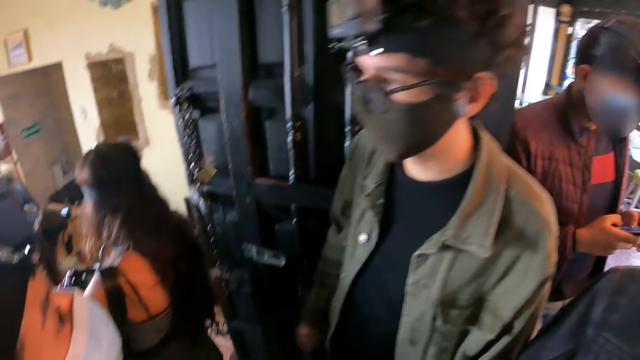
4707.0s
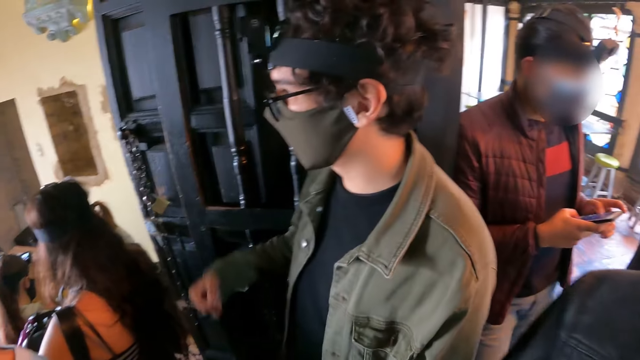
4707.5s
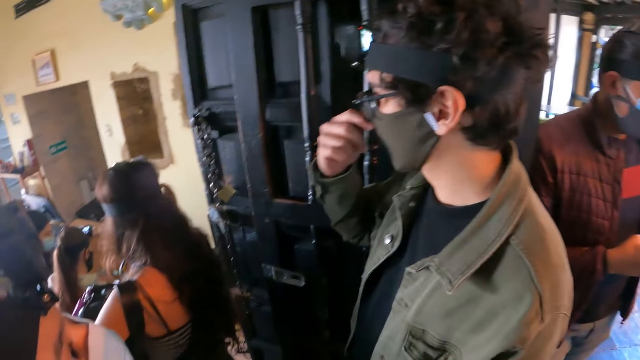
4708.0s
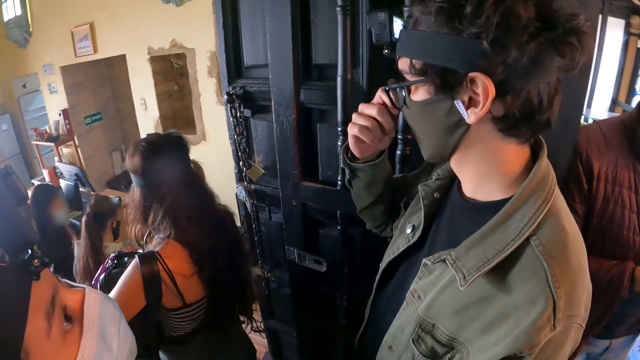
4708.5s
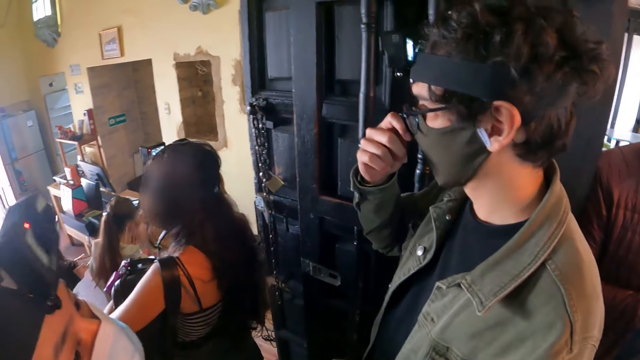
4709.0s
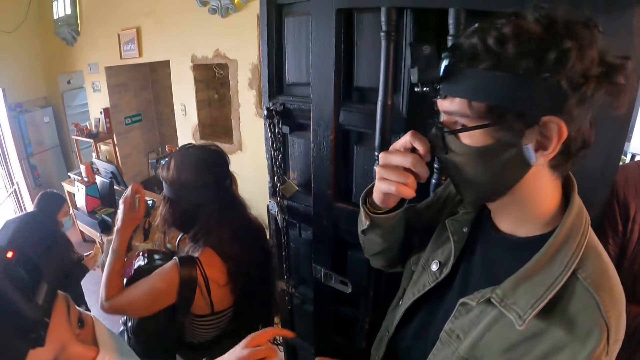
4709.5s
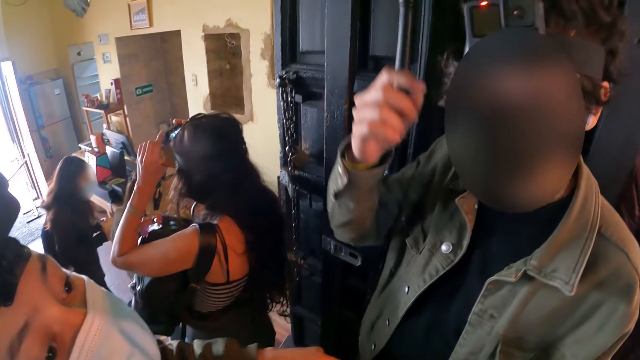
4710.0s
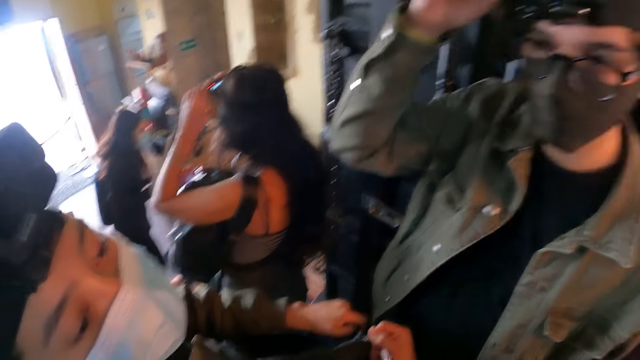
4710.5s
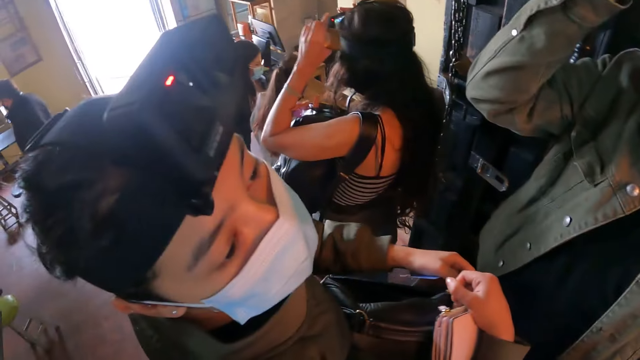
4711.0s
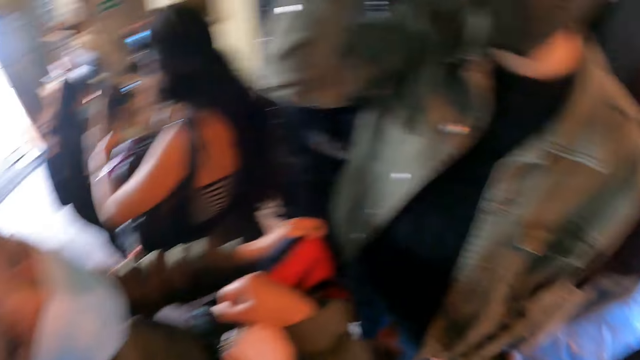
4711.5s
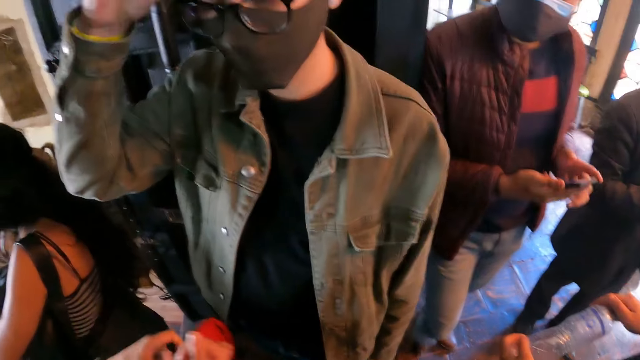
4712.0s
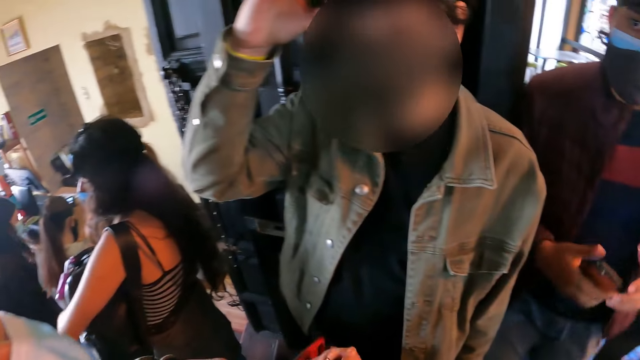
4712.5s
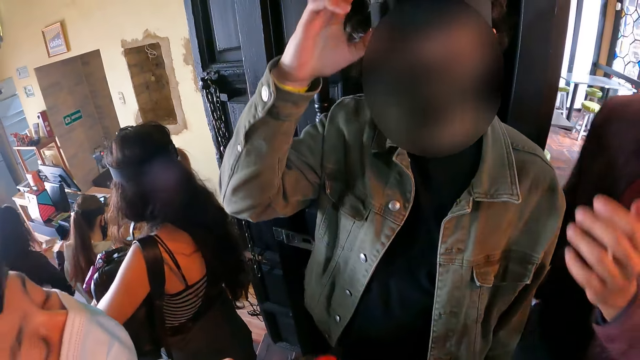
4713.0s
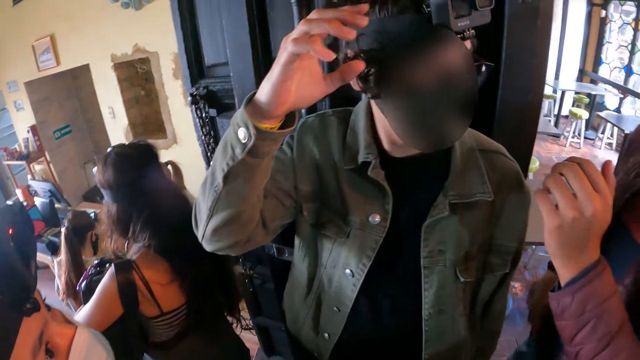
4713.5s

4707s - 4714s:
The camera wearer stands with colleagues in the restaurant. They look around.

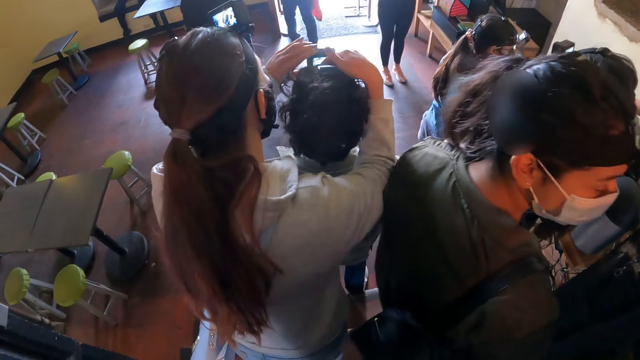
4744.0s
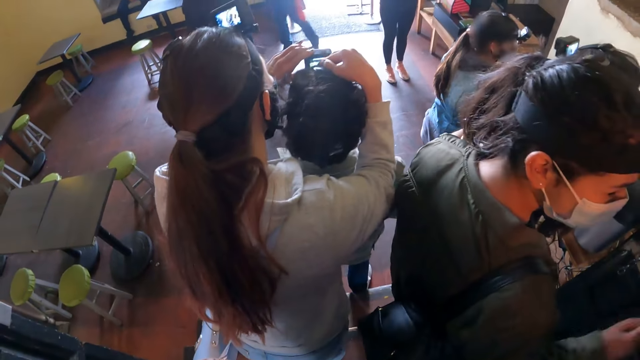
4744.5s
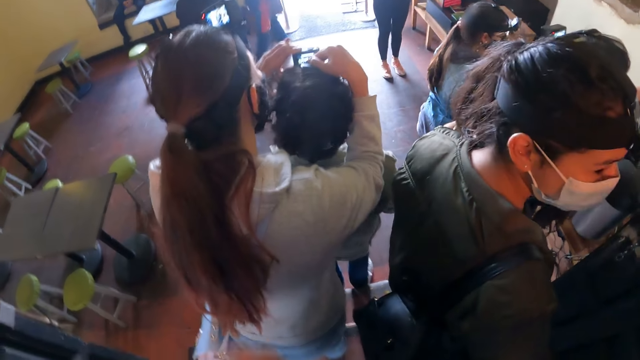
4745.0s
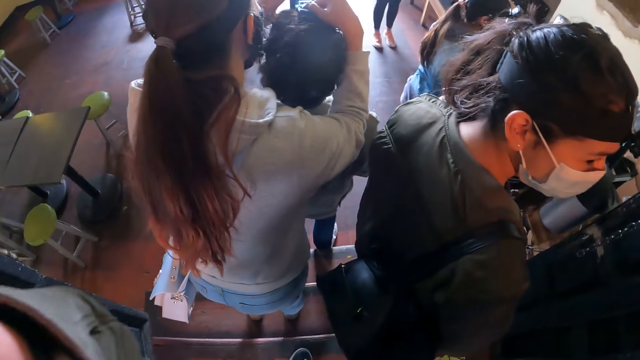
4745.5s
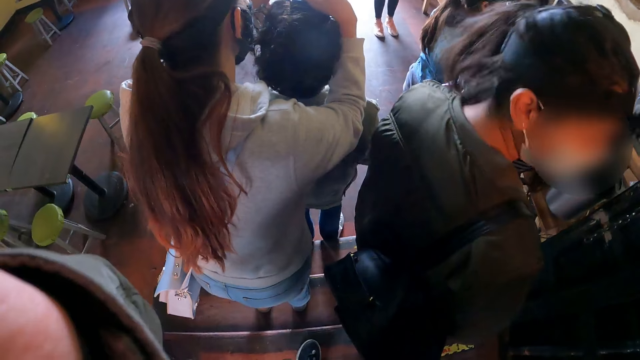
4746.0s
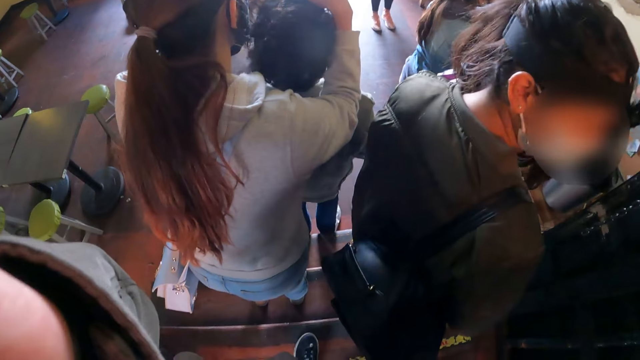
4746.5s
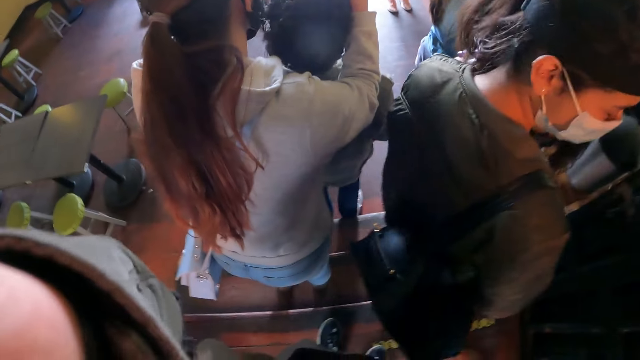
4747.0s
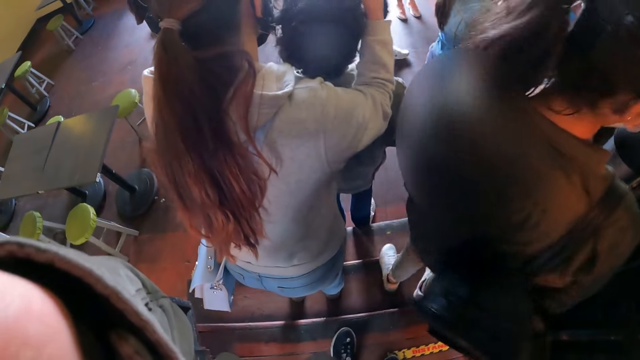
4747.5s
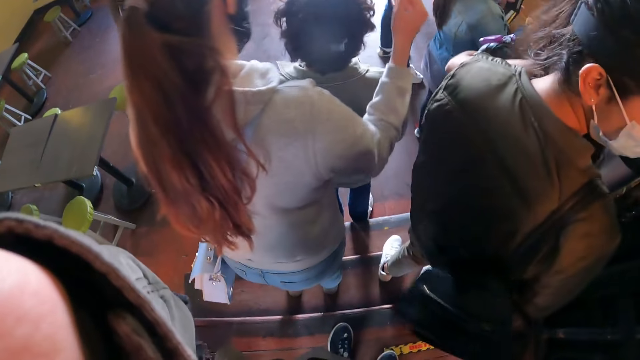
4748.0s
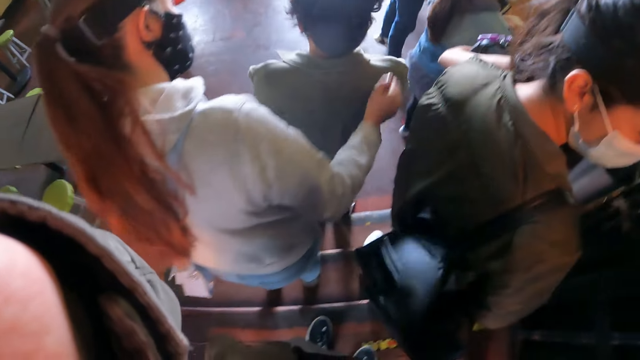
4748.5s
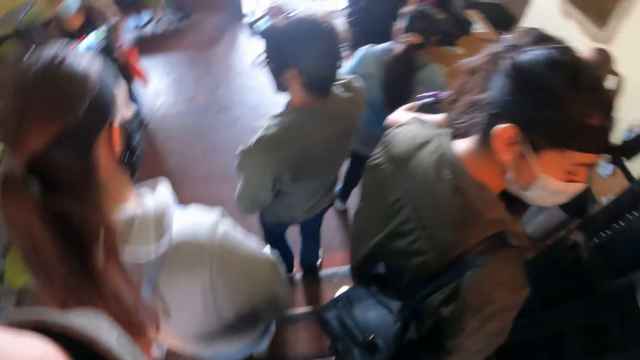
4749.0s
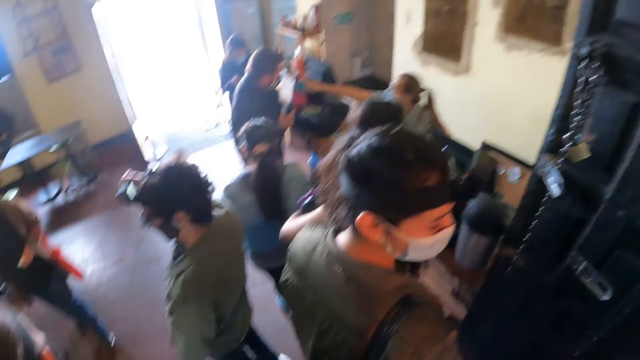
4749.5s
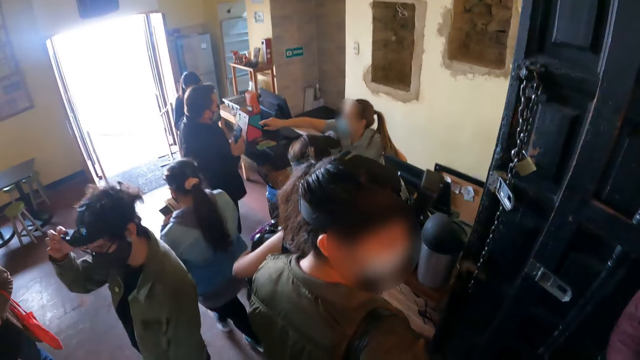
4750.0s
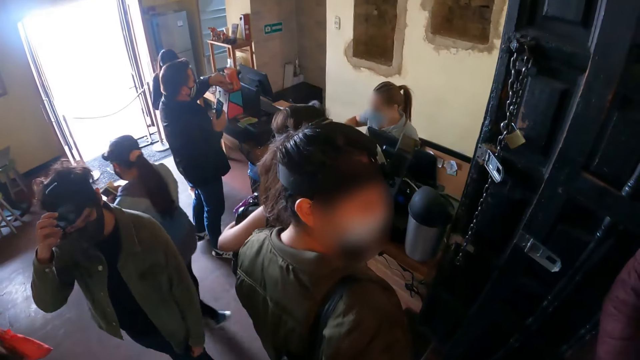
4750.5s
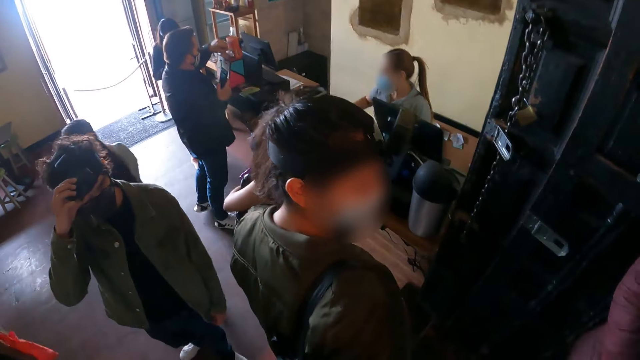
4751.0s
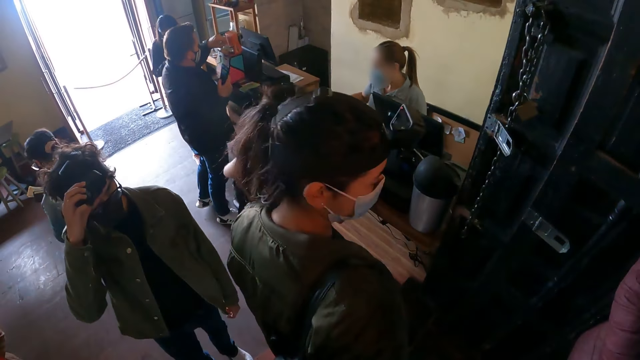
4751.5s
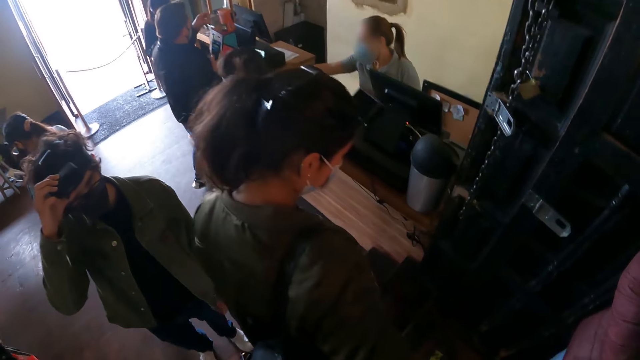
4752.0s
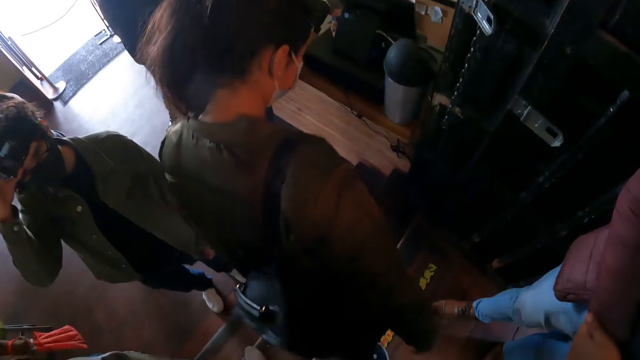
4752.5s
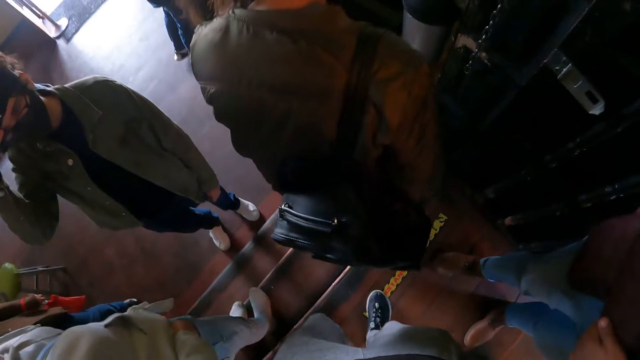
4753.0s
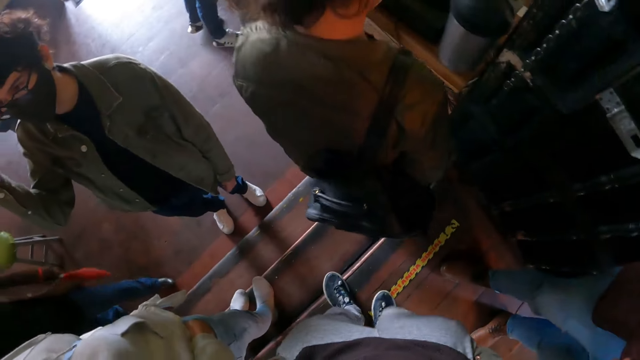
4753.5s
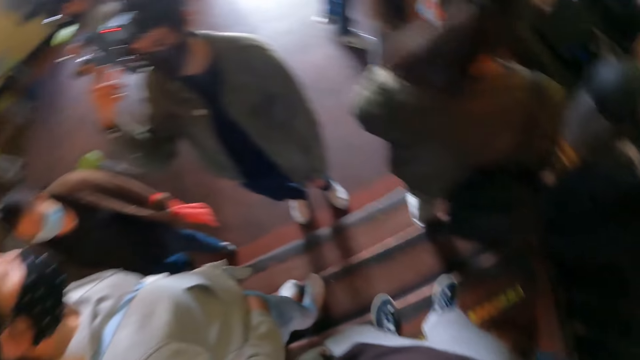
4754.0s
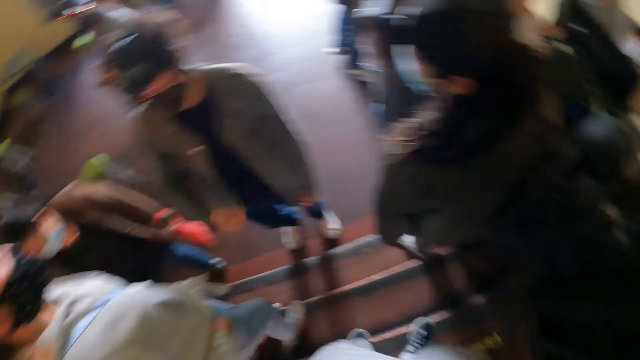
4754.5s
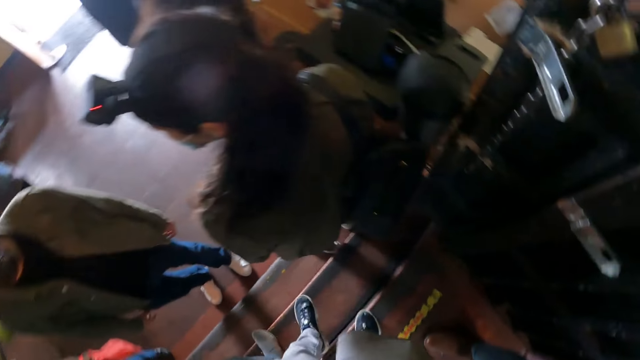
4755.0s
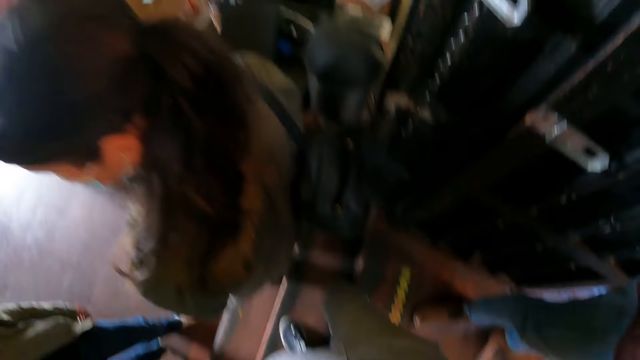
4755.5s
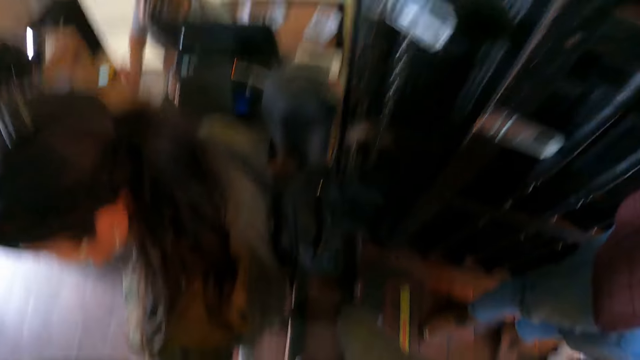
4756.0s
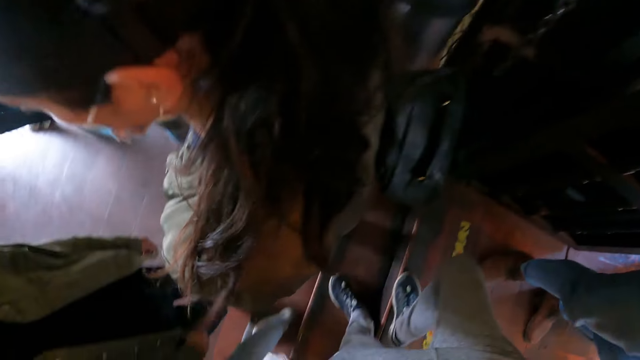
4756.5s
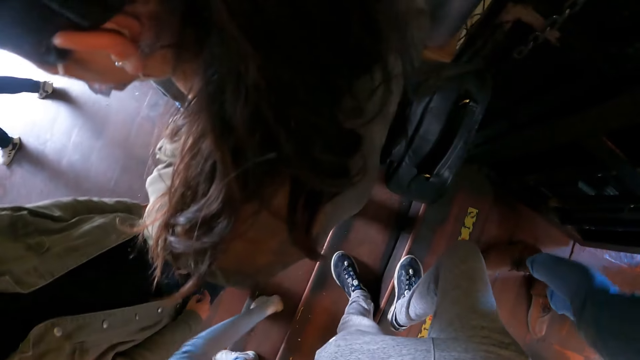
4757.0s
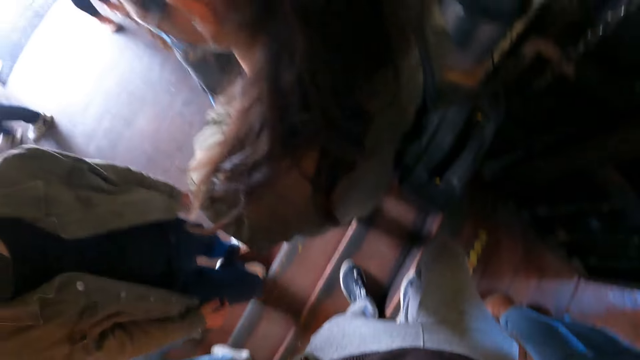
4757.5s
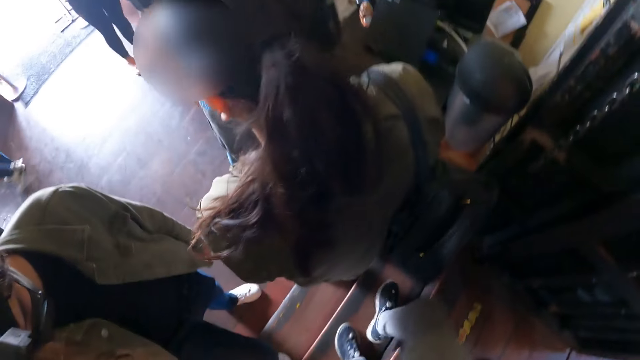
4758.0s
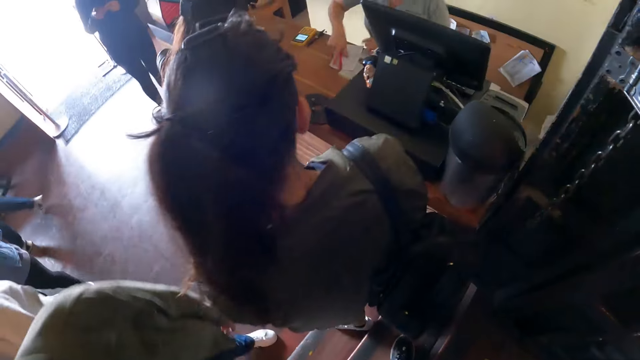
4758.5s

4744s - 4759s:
The camera wearer stands in the restaurant. They adjust the camera. They look around the restaurant. They step on the stairs. They descend the stairs. They stand on the stairs.
